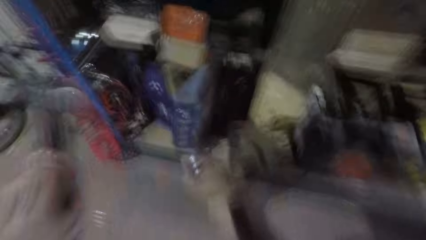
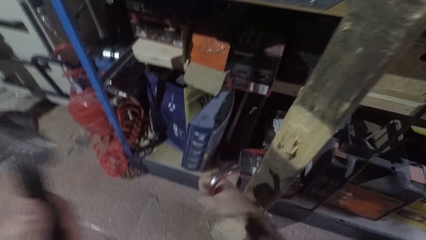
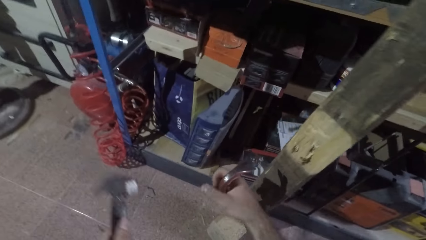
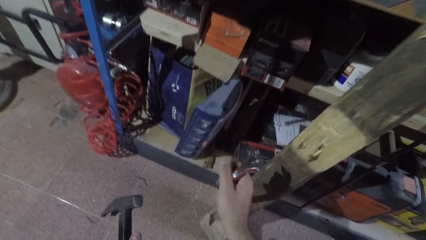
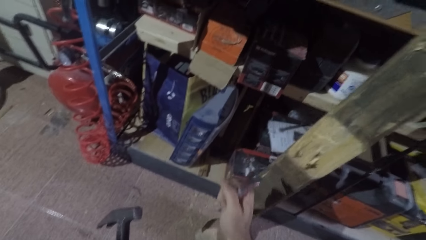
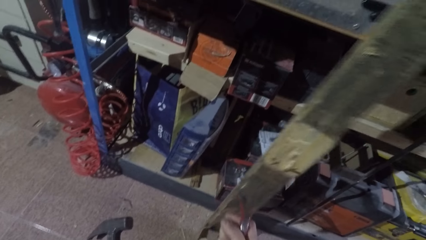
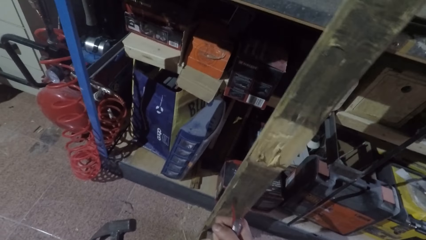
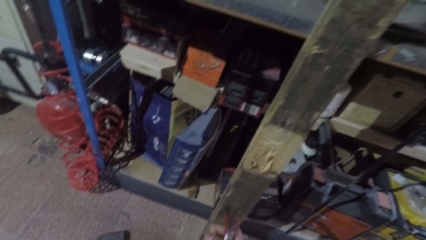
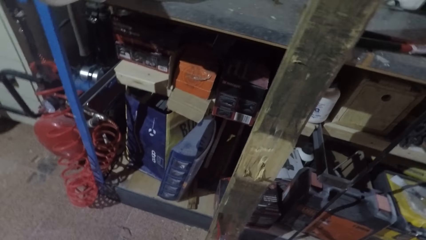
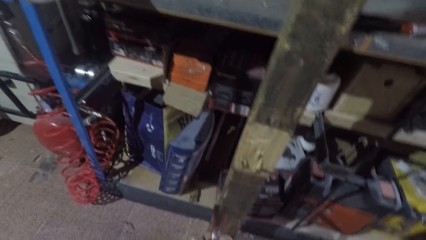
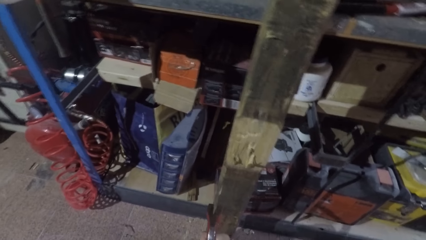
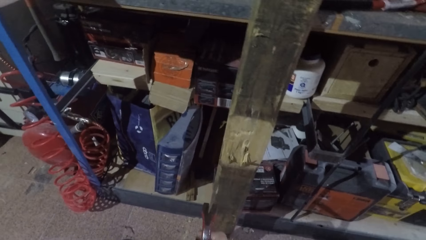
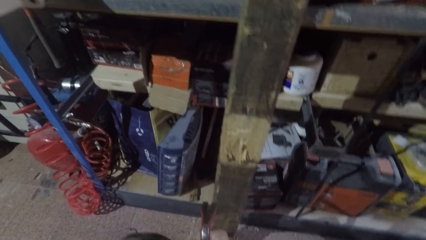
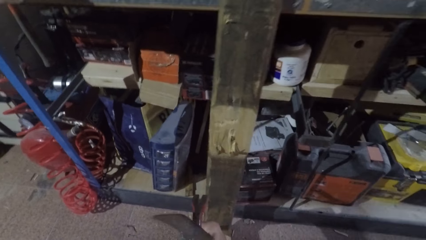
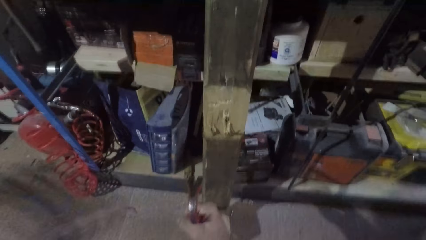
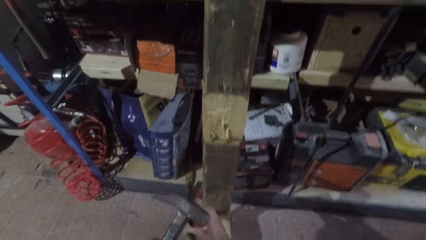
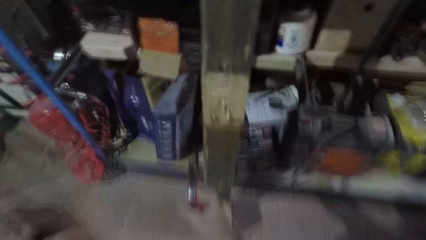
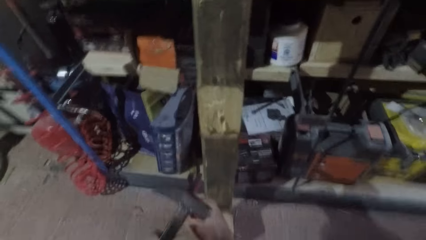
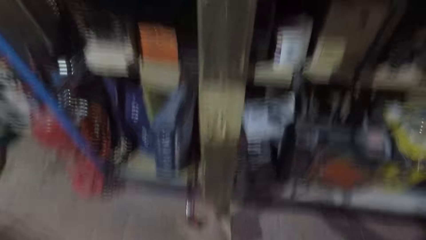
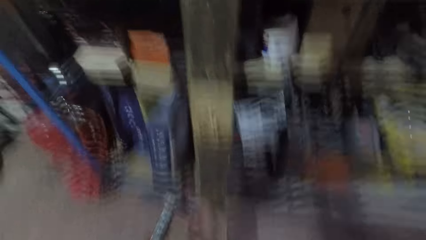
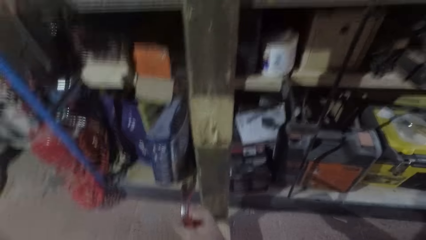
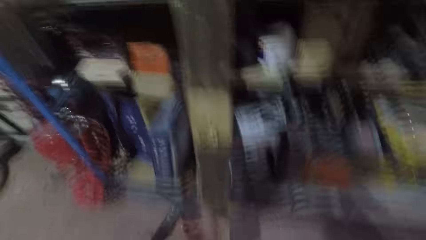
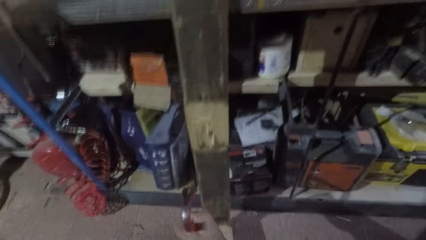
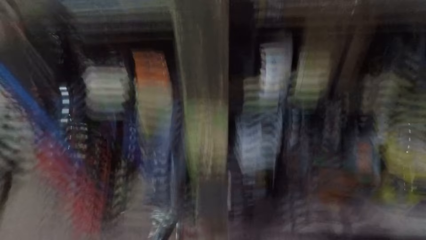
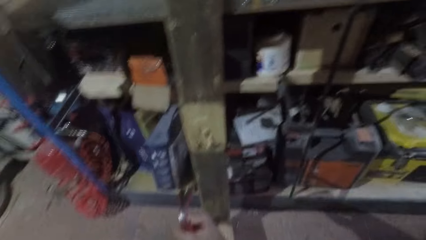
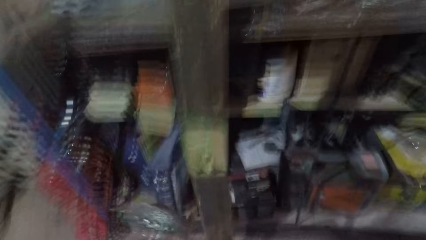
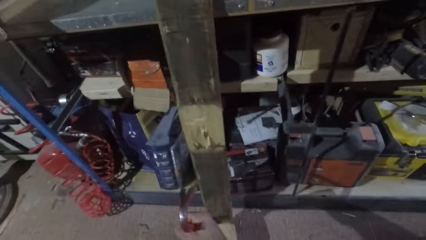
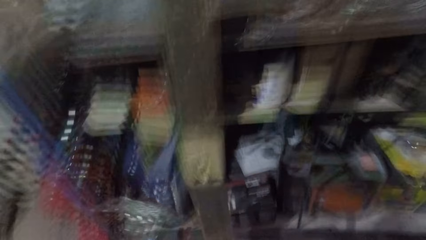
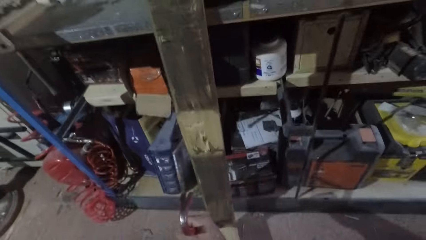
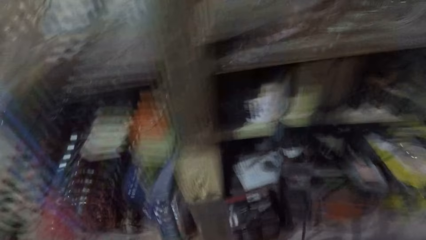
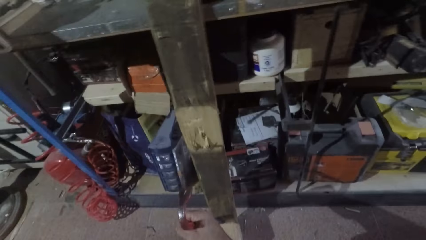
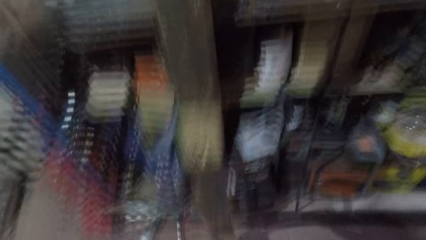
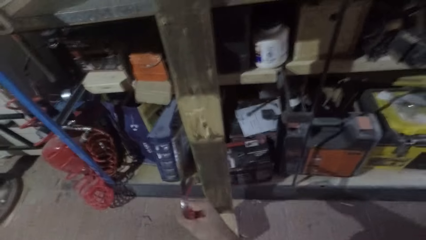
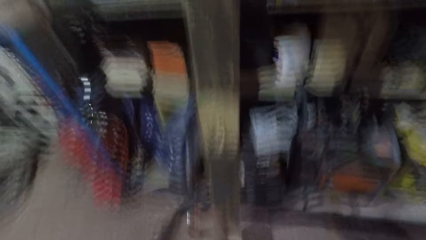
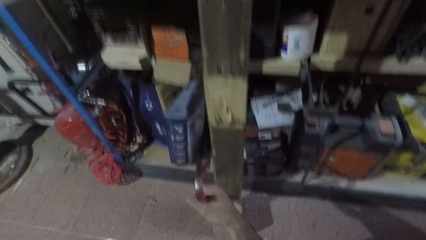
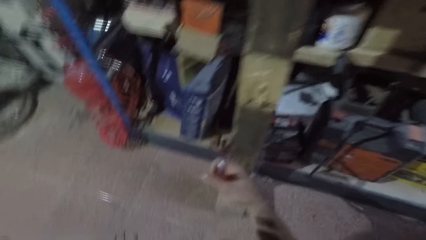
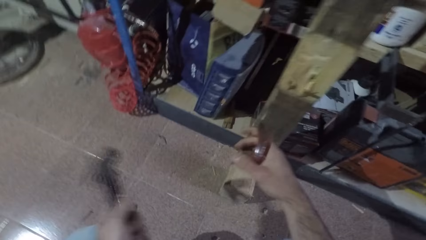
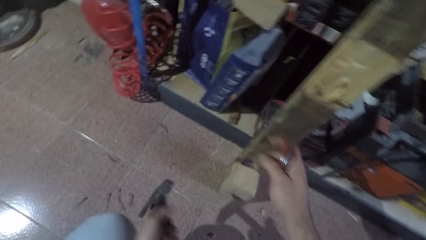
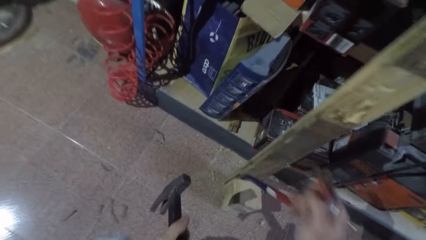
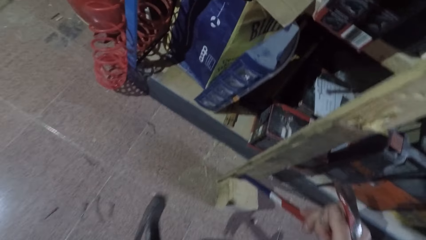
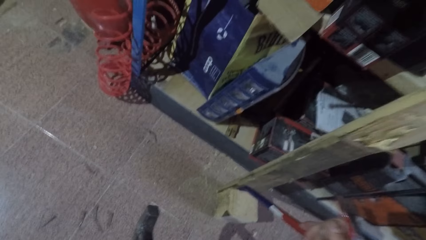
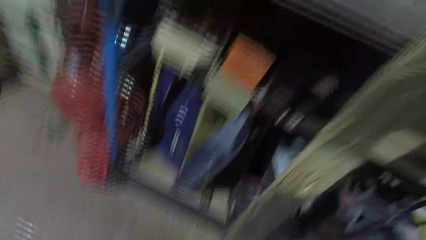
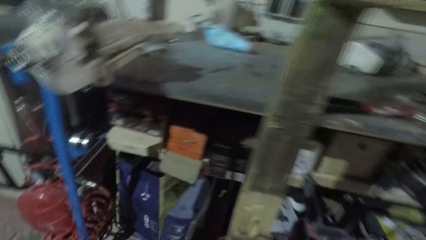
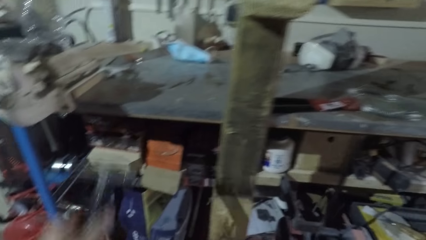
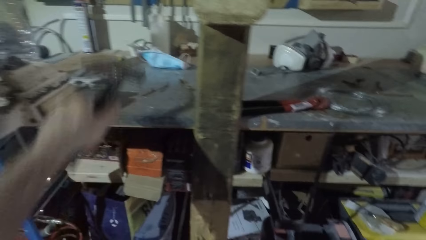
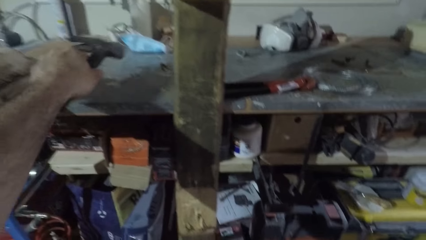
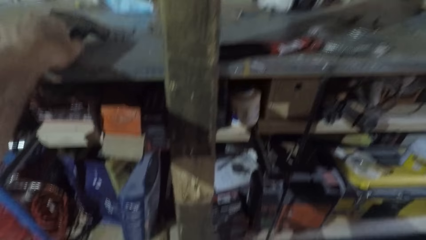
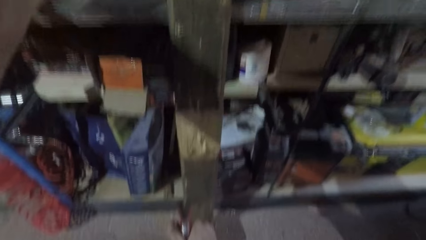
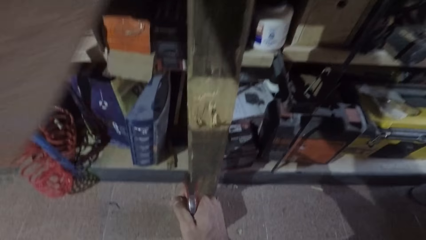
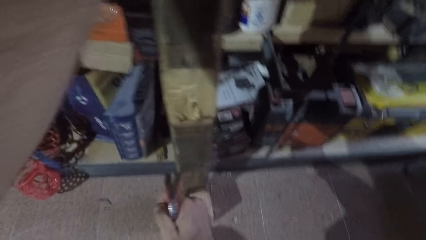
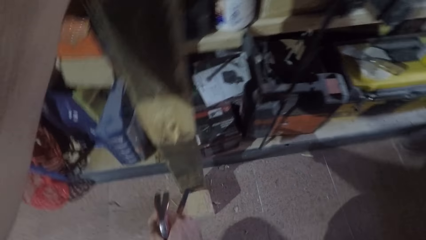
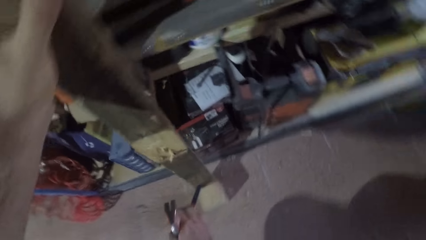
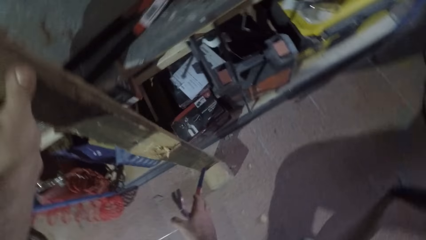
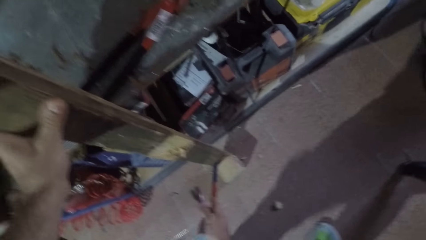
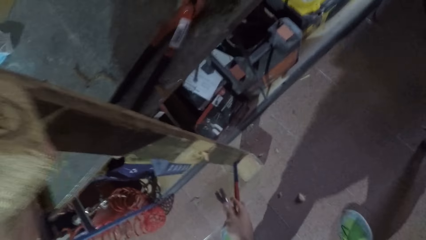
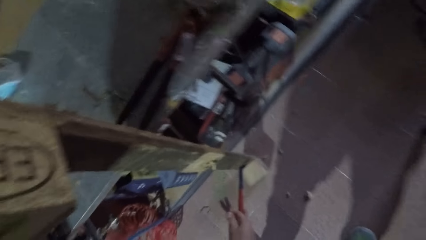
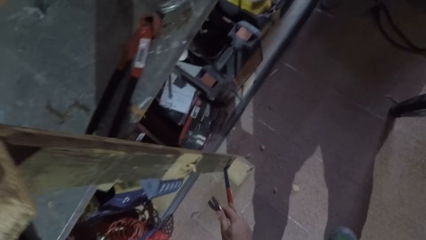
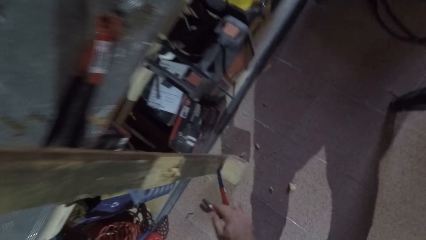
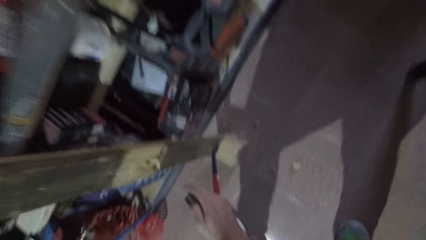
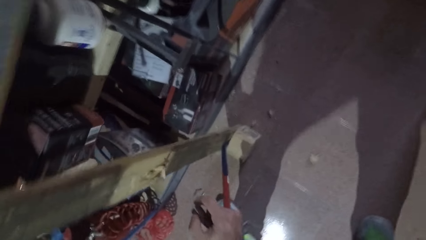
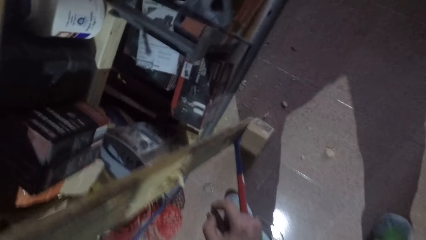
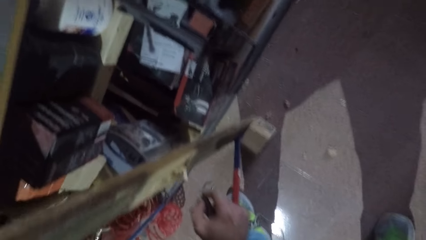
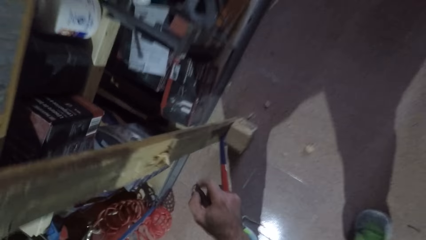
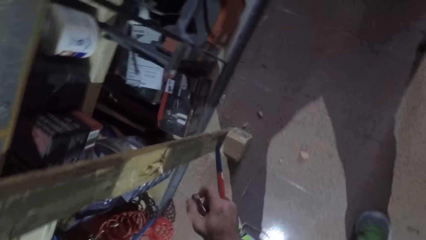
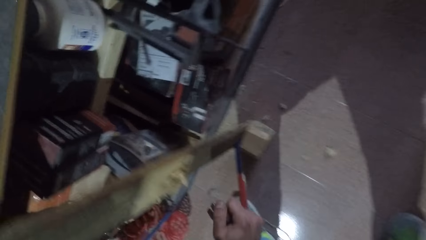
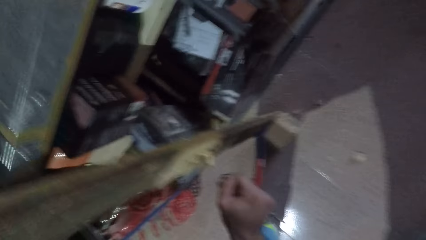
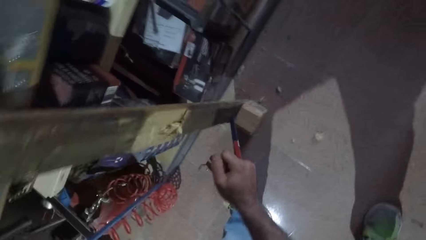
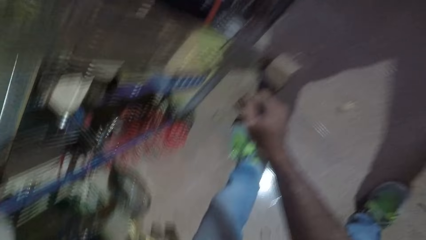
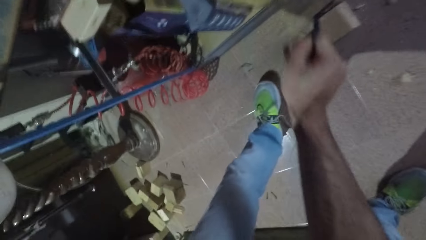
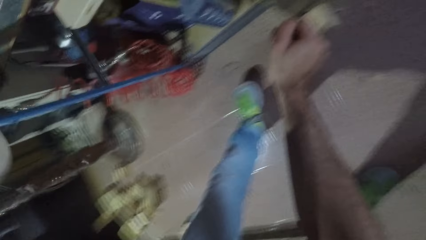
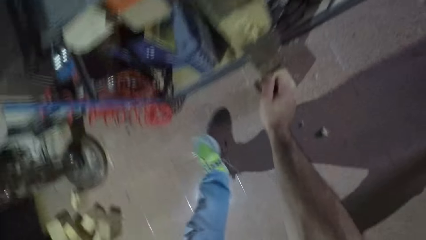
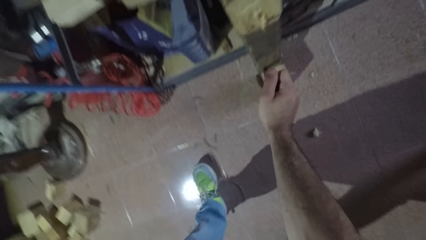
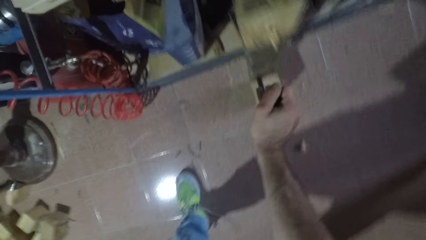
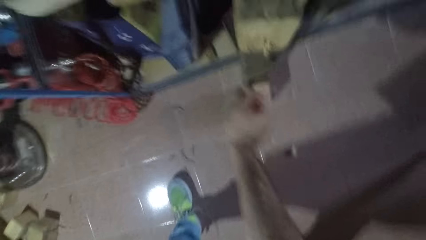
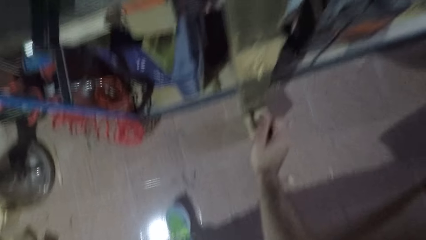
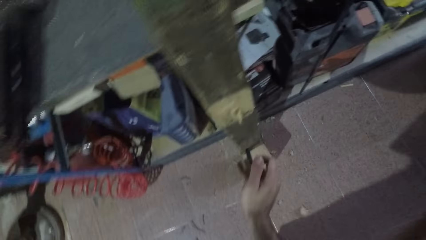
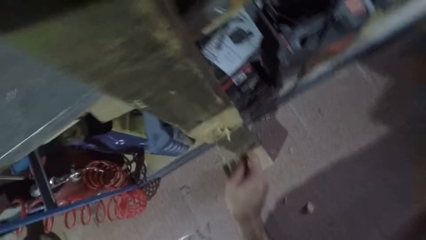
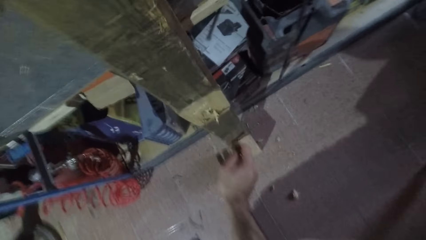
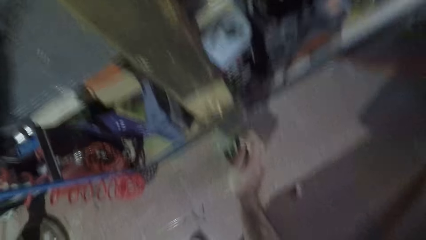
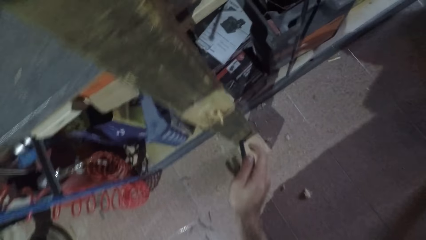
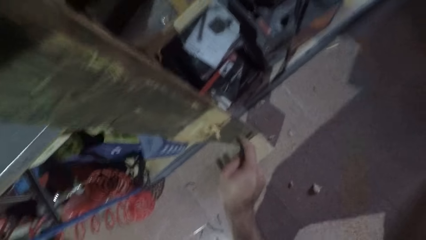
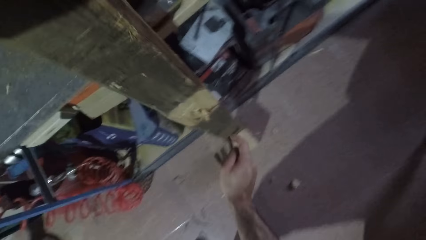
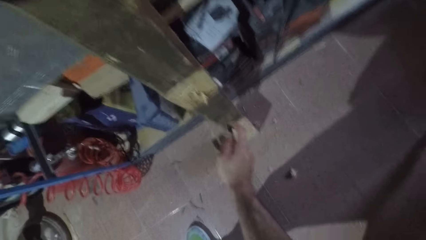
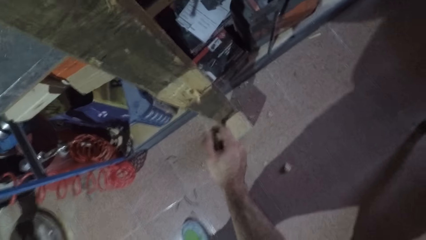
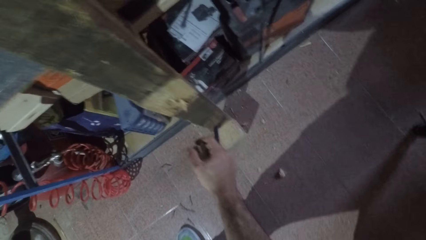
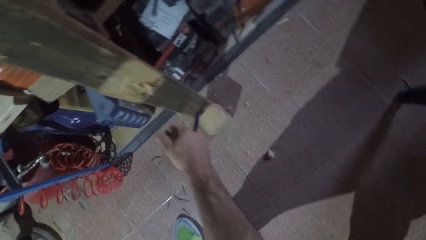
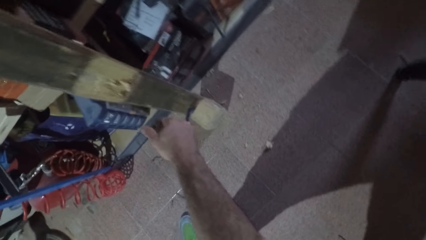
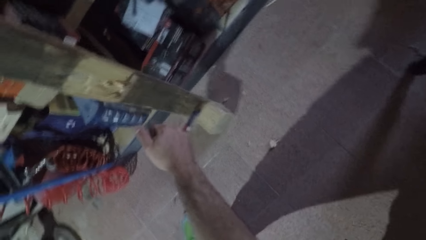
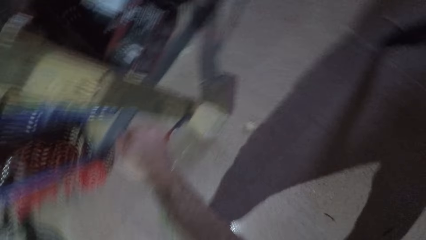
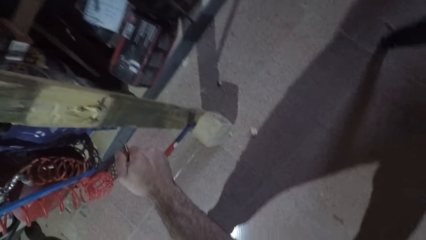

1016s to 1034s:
The camera wearer drops the hammer on the shelf. They pull the wood cube from the rectangular wood with the crowbar.
